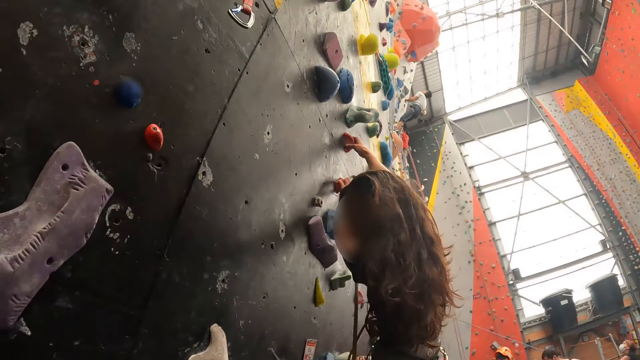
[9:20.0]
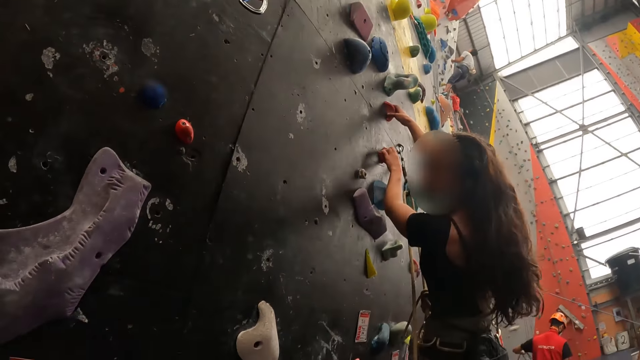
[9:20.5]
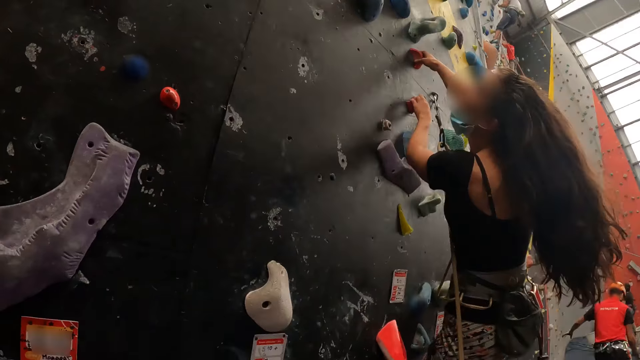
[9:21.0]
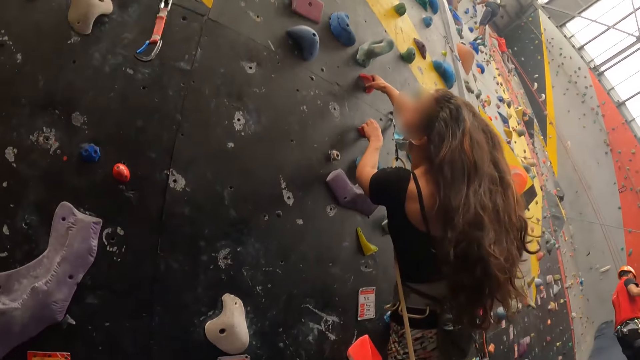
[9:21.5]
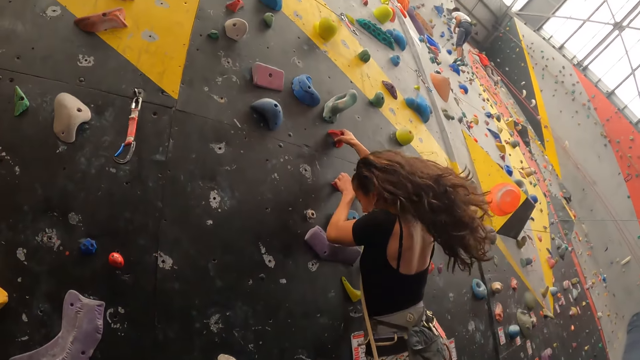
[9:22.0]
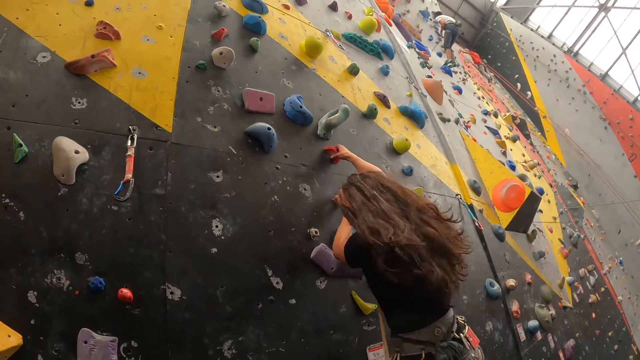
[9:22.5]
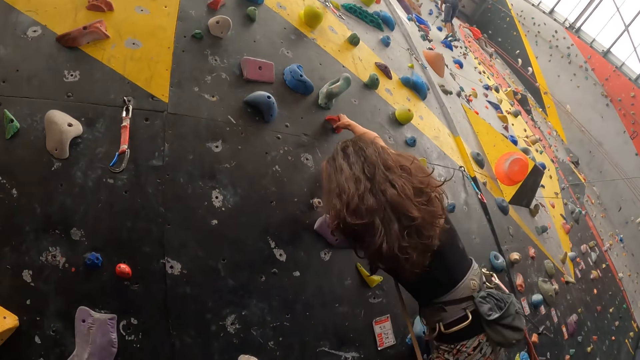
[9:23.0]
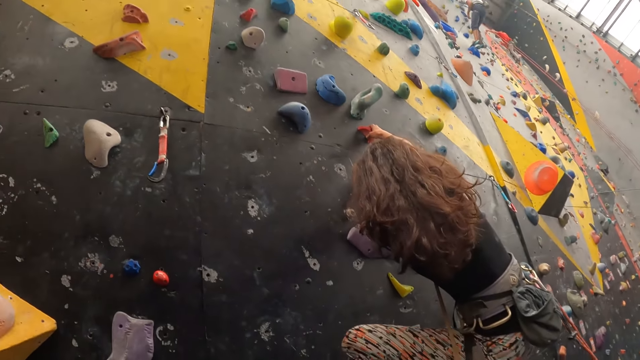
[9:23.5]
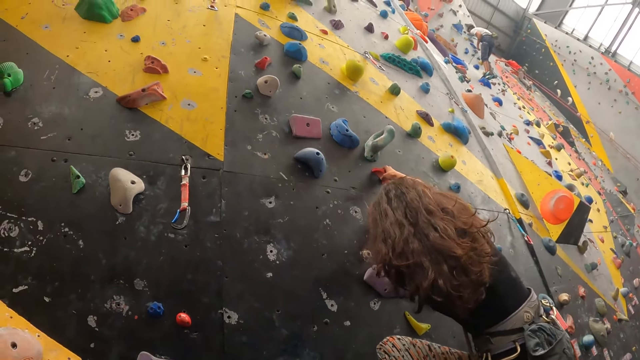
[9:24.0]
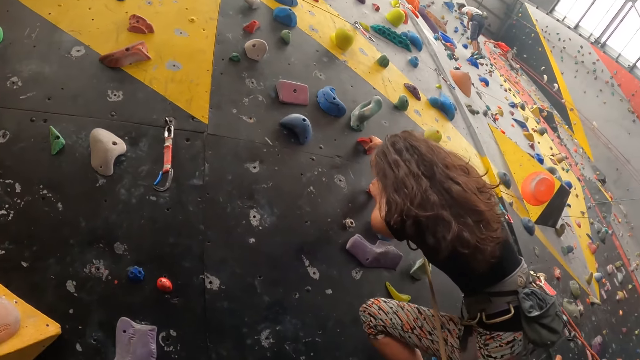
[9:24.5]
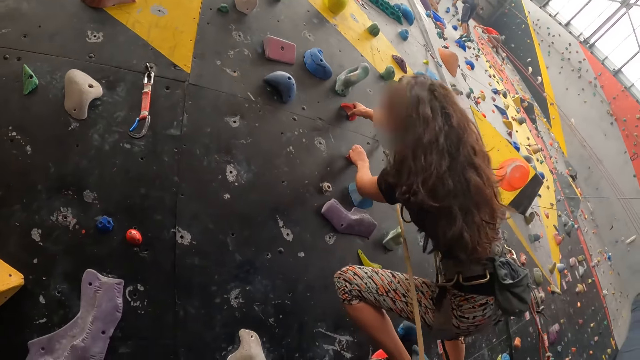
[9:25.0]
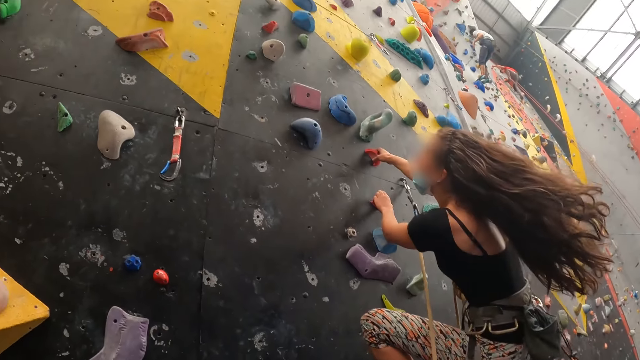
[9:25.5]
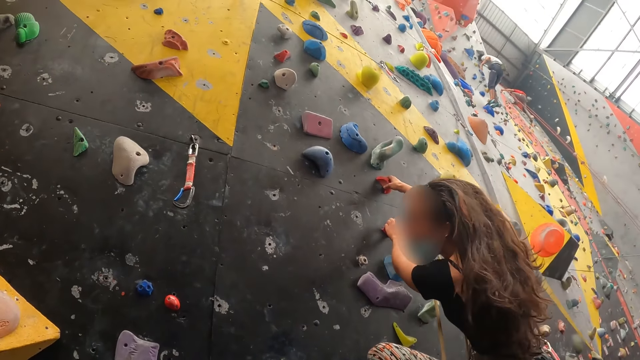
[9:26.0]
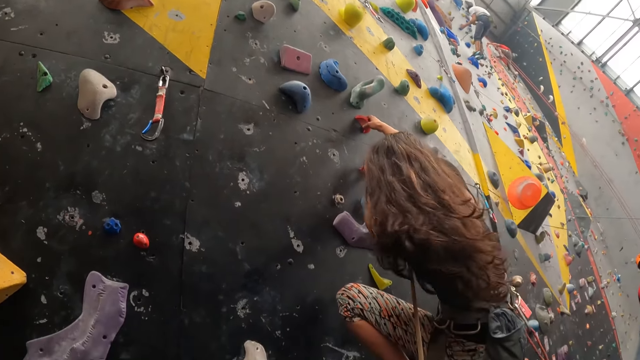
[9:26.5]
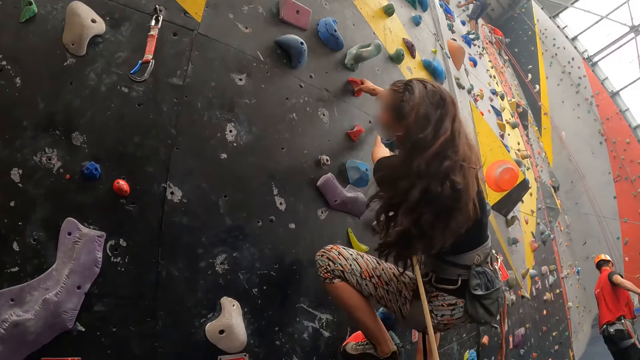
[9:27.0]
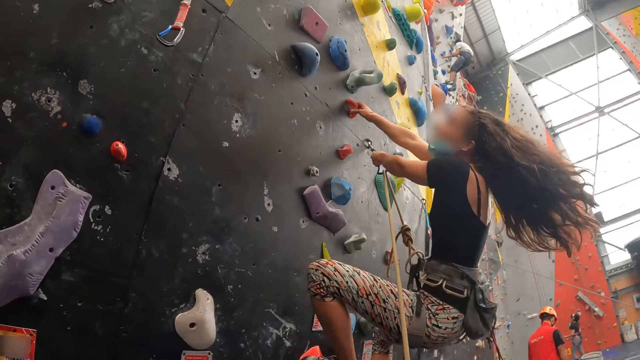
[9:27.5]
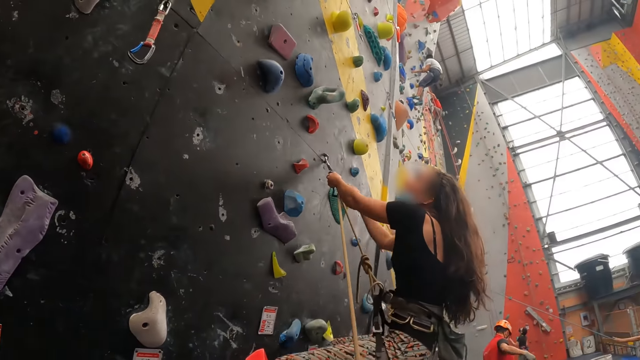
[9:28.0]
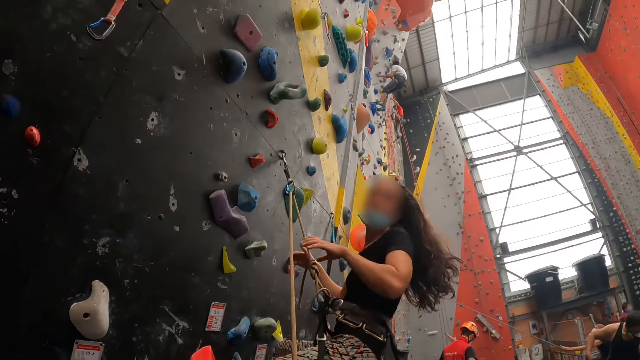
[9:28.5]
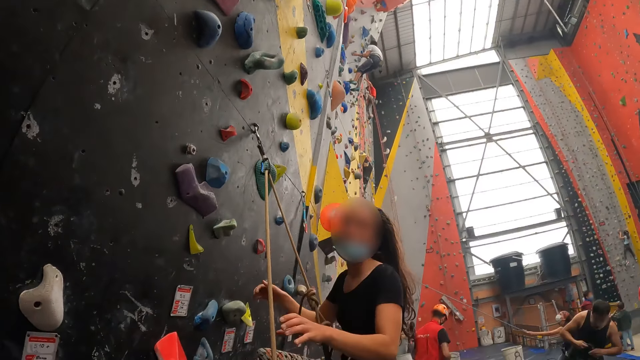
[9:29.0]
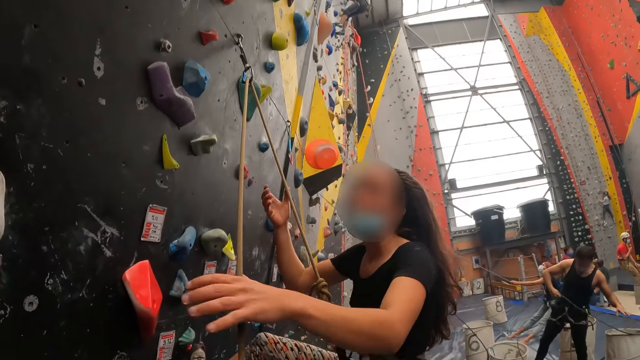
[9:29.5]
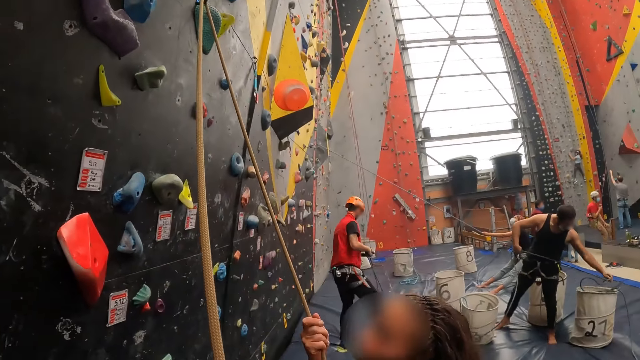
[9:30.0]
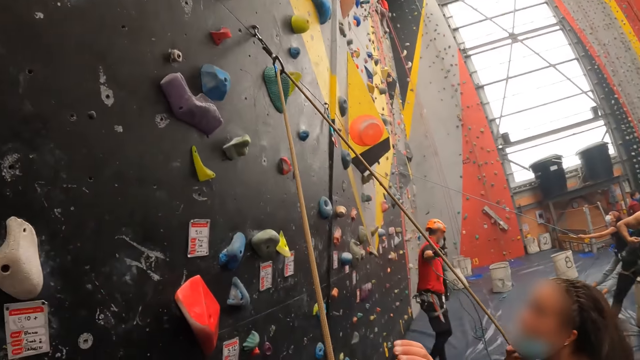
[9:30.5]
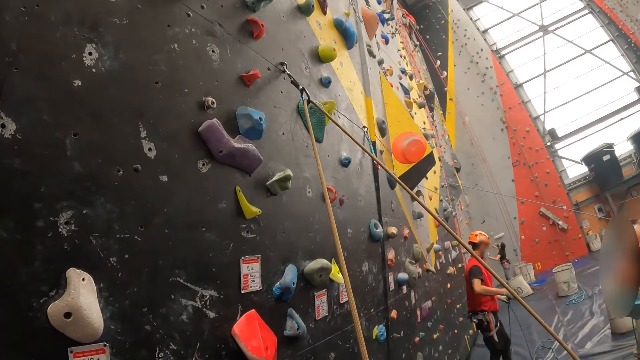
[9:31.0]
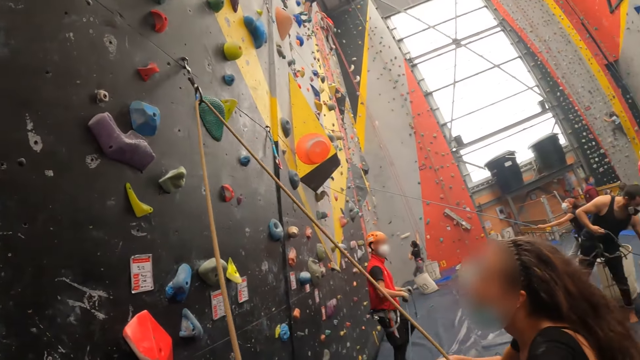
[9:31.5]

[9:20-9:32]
The camera wearer looks around. A person climbs down the wall. The camera wearer interacts with the person.

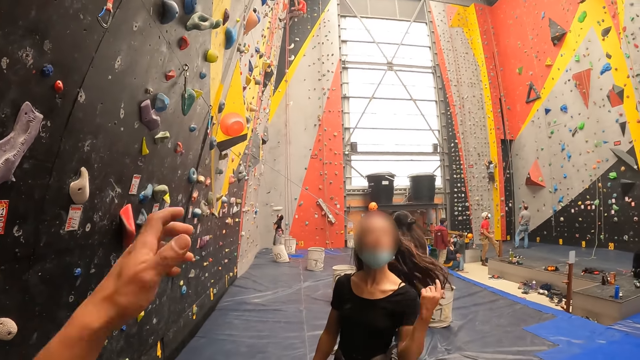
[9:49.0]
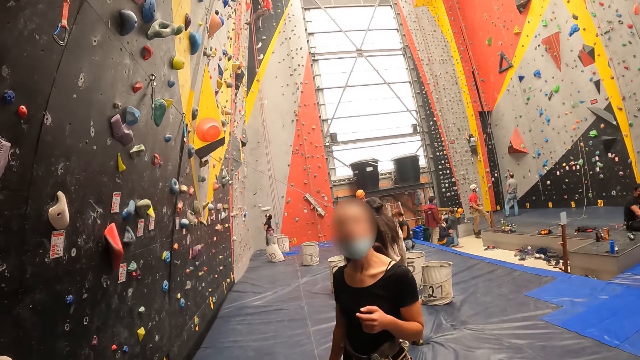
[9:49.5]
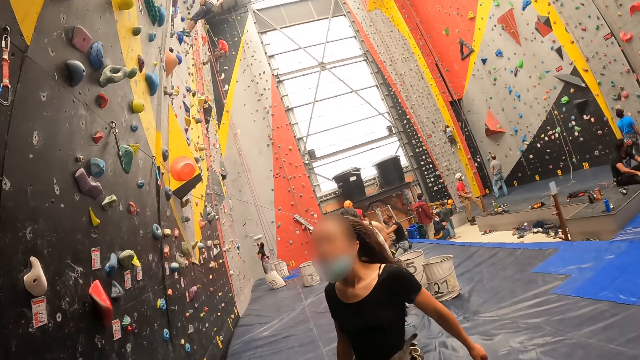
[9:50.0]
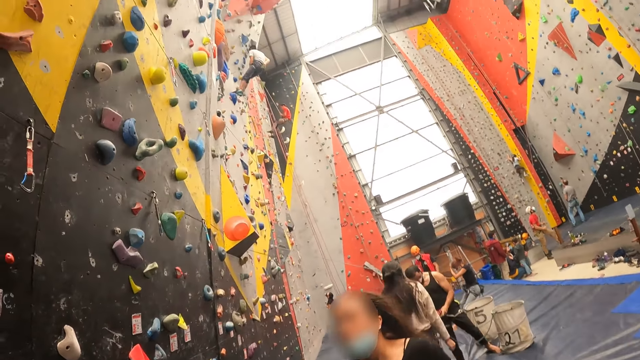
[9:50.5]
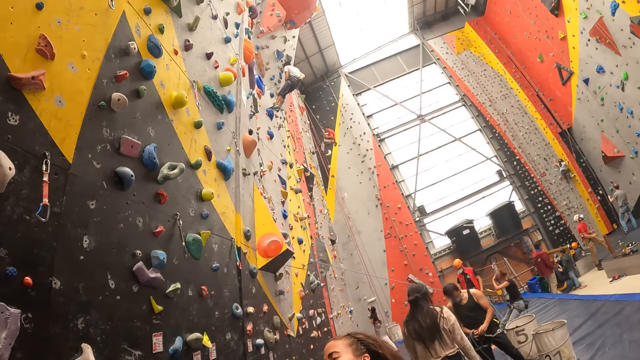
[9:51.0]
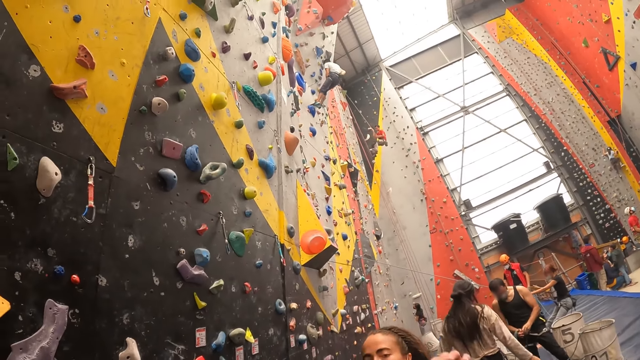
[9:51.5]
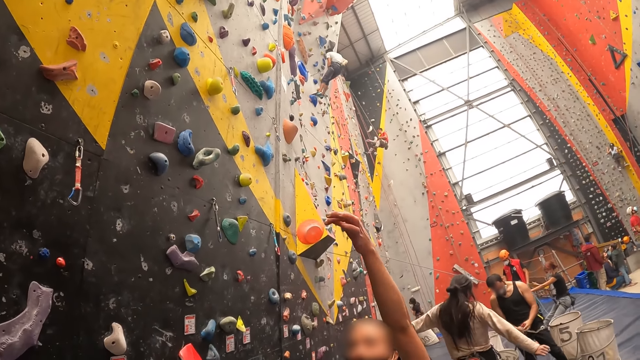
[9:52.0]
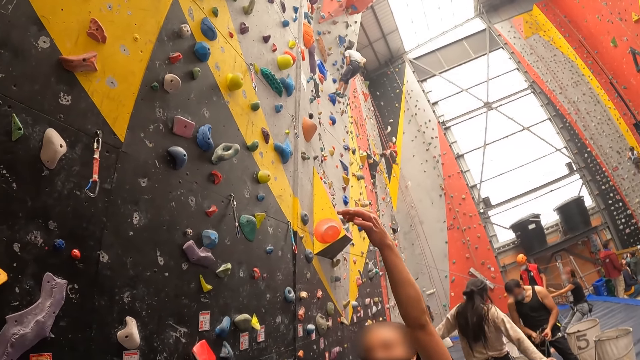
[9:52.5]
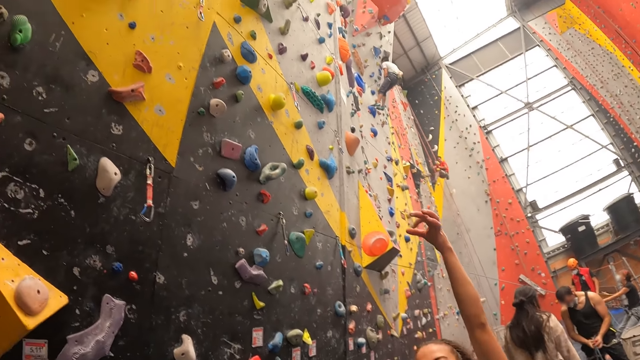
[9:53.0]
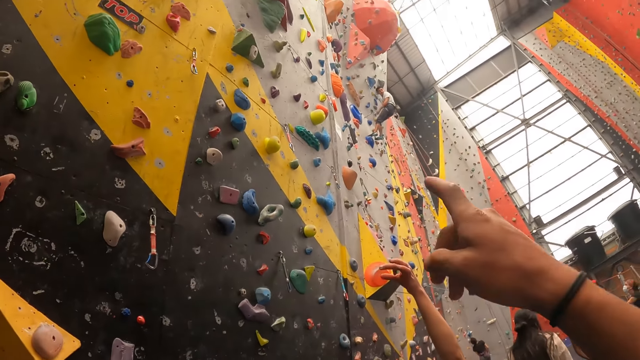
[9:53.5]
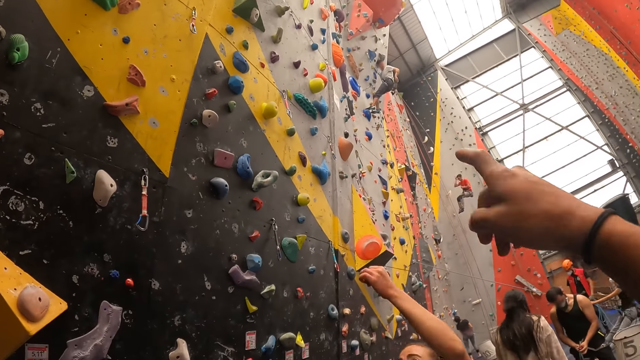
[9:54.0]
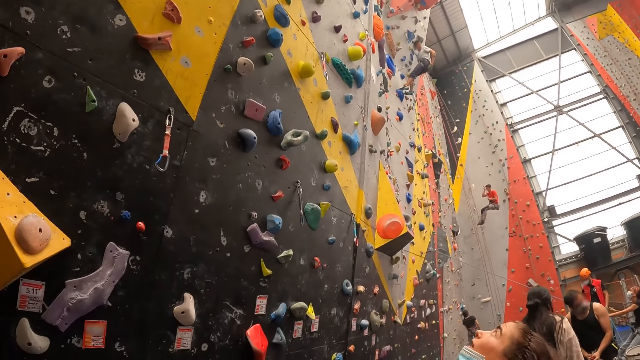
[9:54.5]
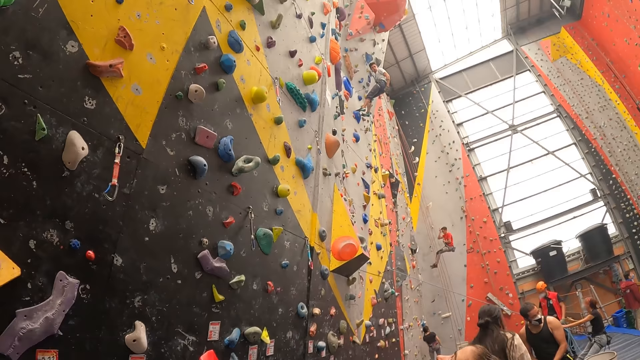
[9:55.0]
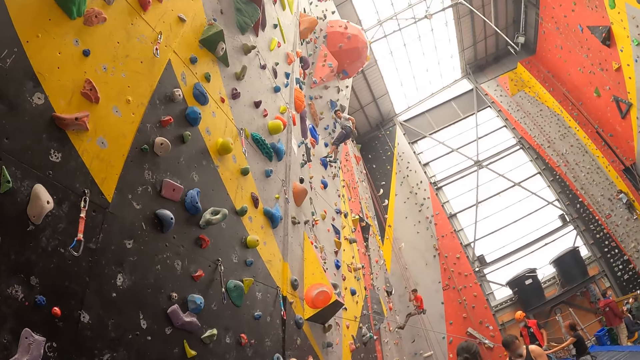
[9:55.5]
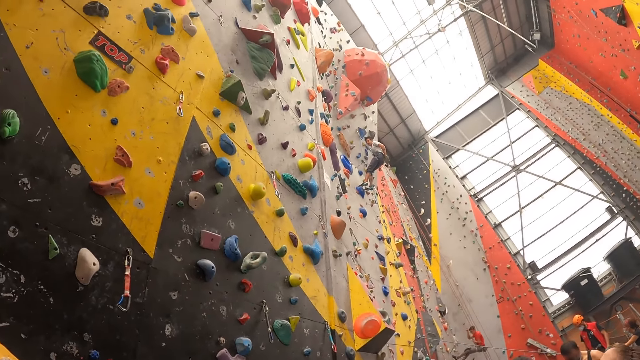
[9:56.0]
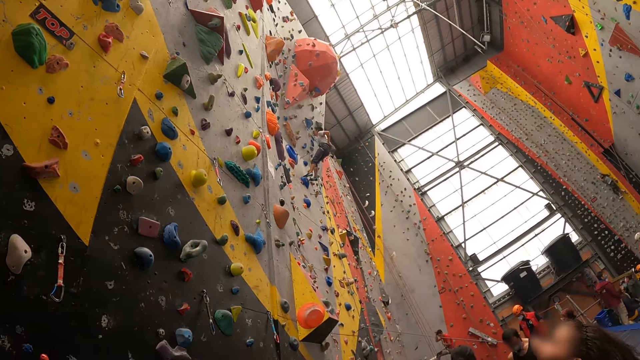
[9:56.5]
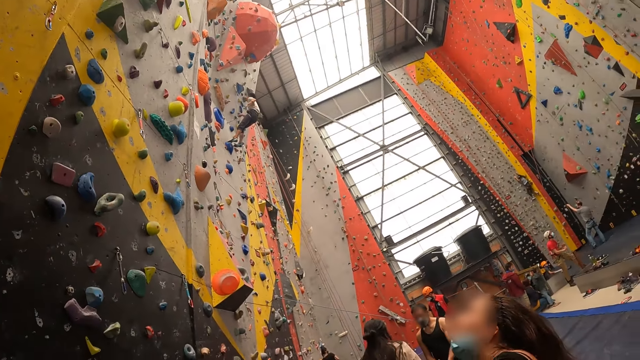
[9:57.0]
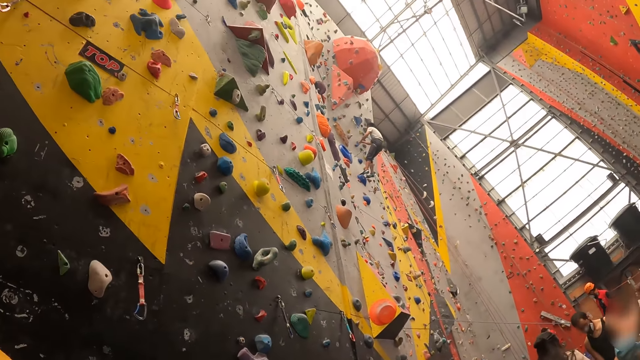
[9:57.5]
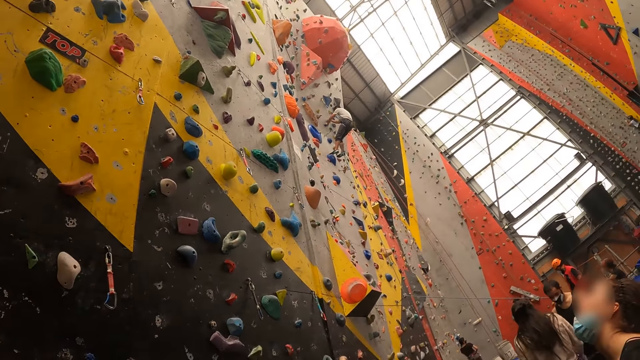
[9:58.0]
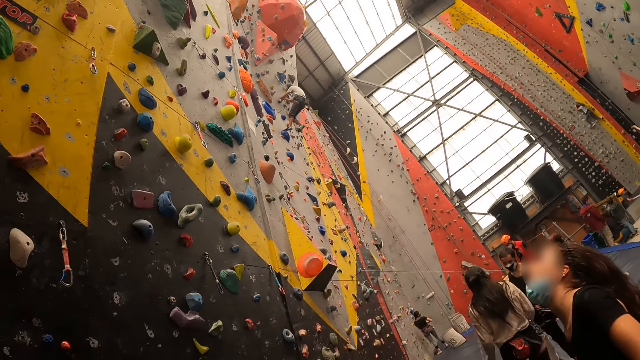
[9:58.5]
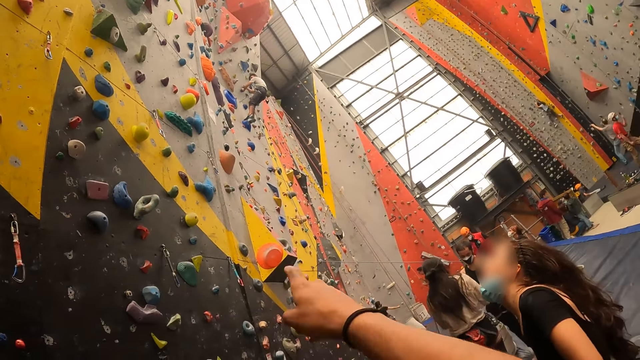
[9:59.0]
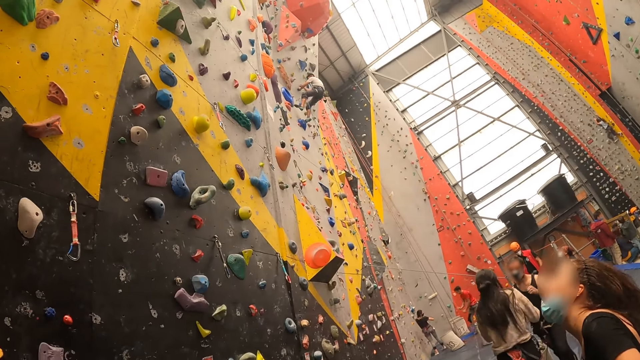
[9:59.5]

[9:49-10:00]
The camera wearer lifts a hand. A person lifts the hand up. The camera wearer points at the wall. They look around.
